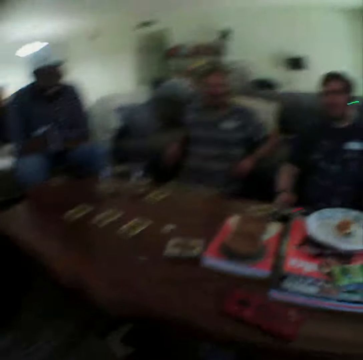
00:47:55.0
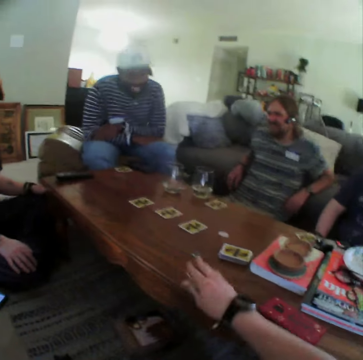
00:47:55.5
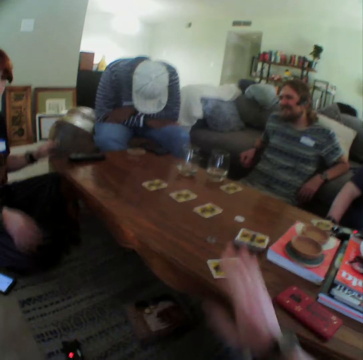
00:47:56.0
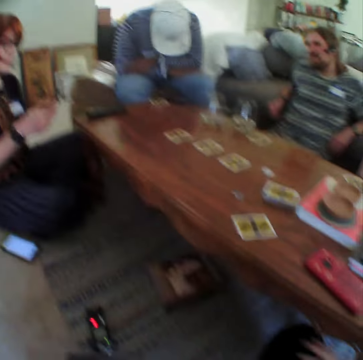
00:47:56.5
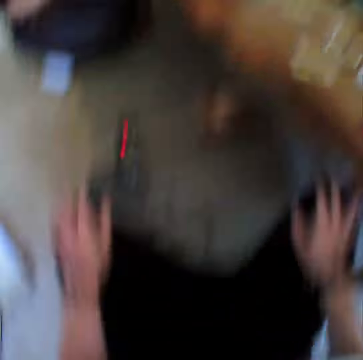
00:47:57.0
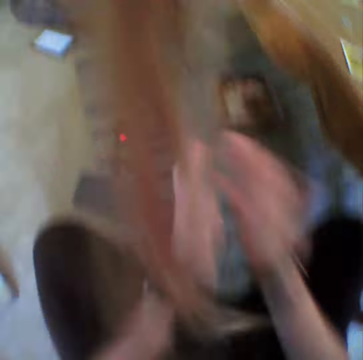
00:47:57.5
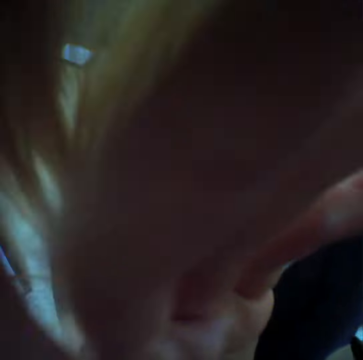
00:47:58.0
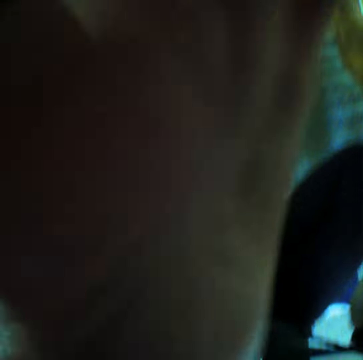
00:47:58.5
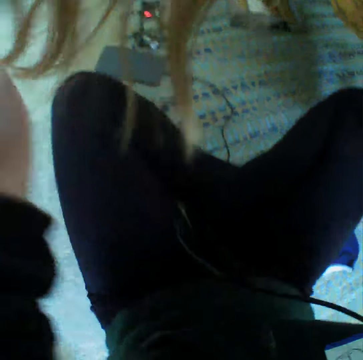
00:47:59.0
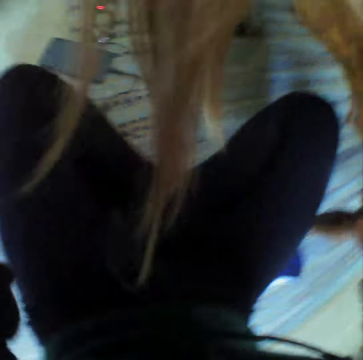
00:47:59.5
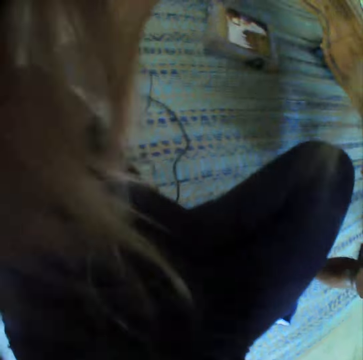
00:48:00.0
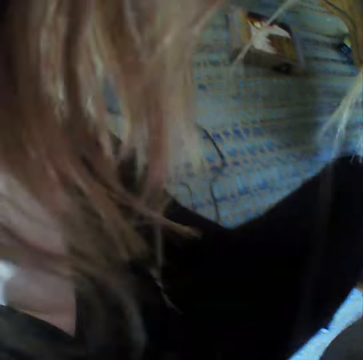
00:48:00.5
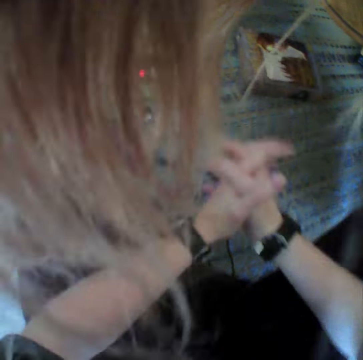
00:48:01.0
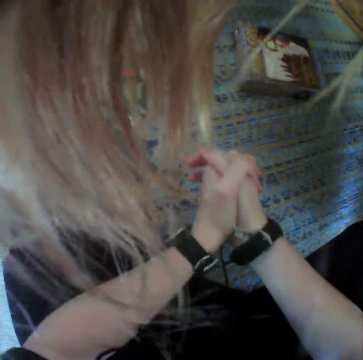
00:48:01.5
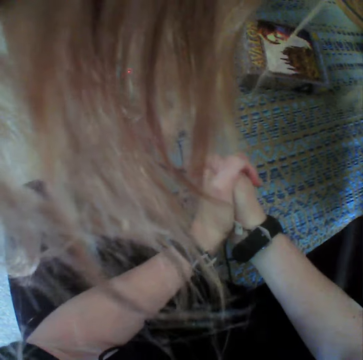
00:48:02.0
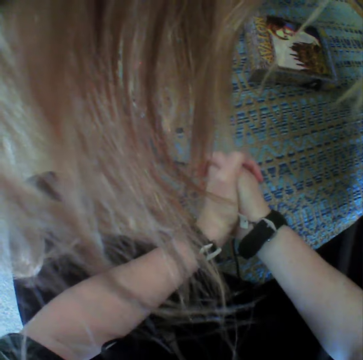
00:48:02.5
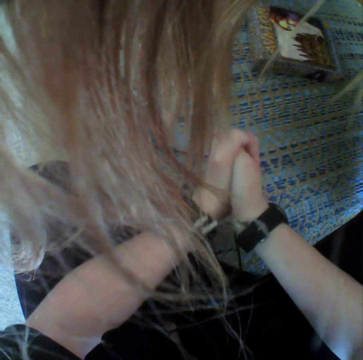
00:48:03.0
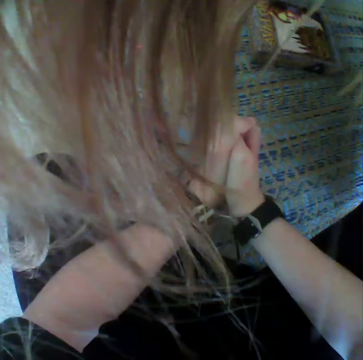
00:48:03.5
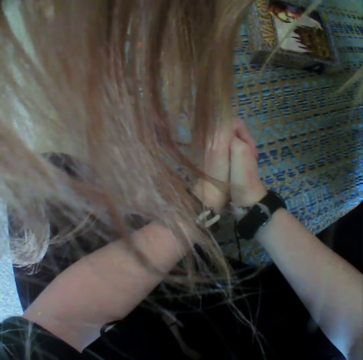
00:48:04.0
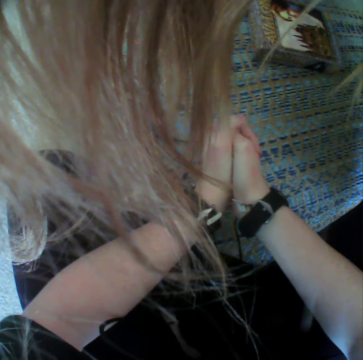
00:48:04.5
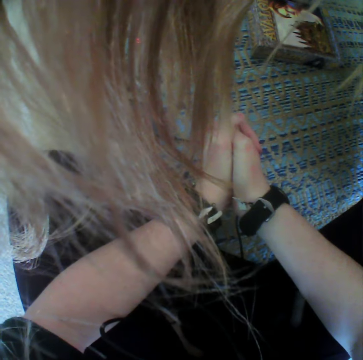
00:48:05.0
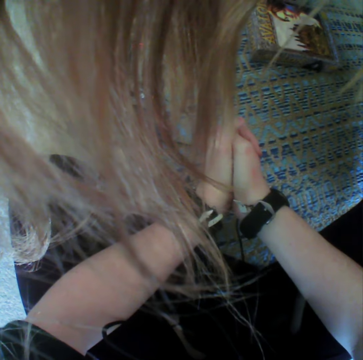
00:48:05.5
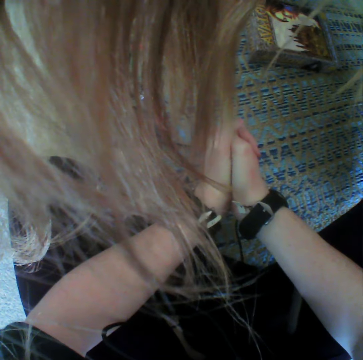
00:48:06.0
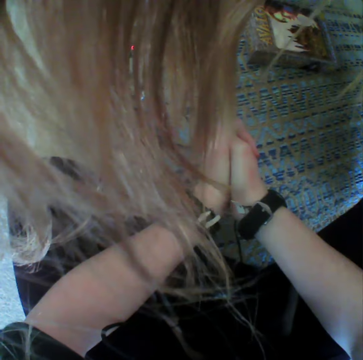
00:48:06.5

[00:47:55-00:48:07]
The camera wearer puts a playing card on the table. A lady looks at the paper. The camera wearer looks down. They move their left hand. They look down. They interlock fingers.

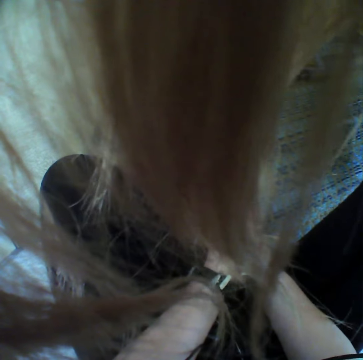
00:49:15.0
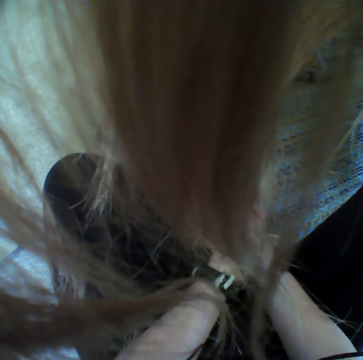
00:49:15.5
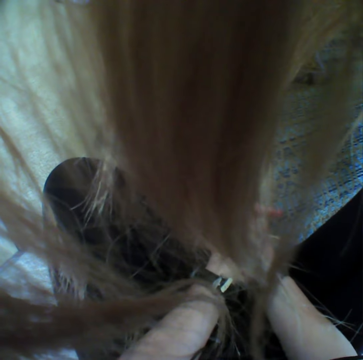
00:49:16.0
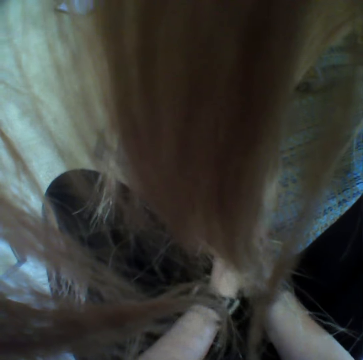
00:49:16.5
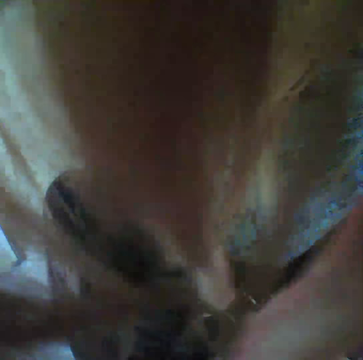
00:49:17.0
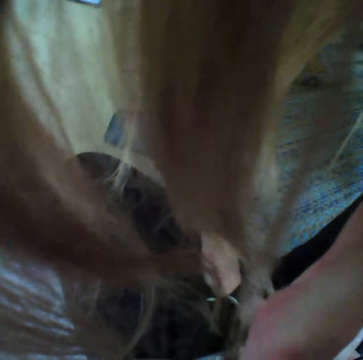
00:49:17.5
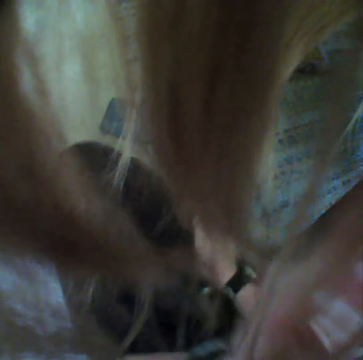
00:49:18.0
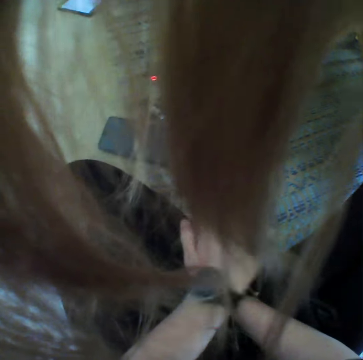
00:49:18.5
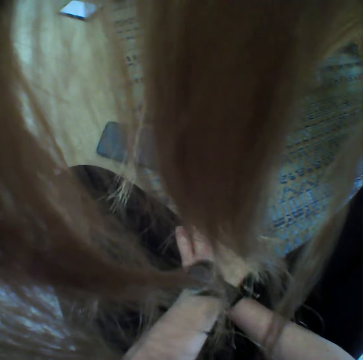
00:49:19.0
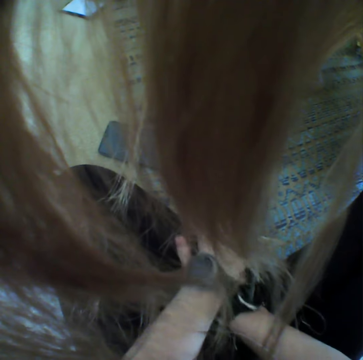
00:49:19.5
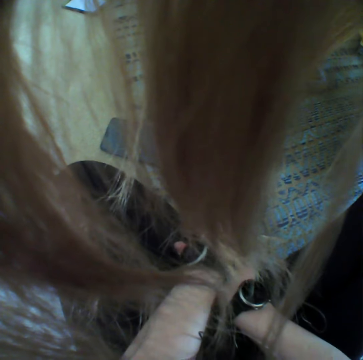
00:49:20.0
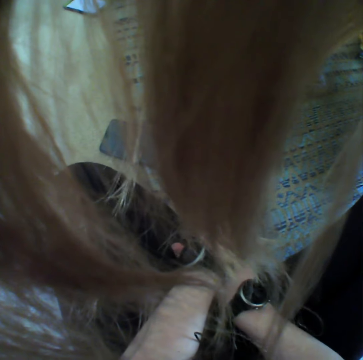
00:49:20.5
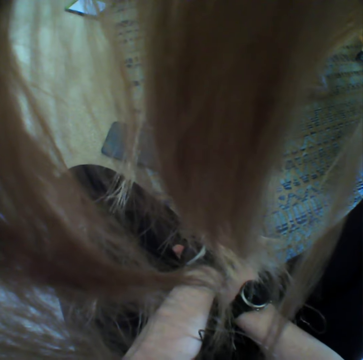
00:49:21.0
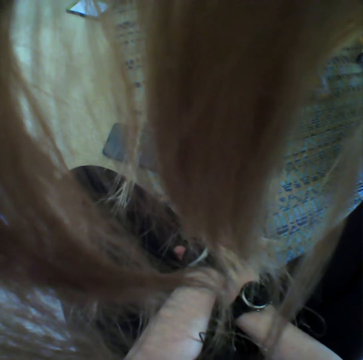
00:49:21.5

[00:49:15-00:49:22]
The camera wearer moves their left hand.

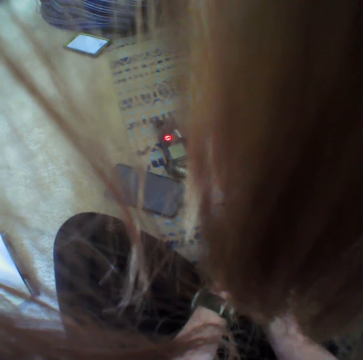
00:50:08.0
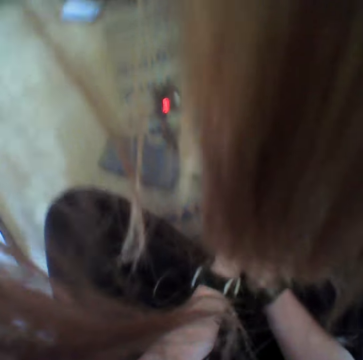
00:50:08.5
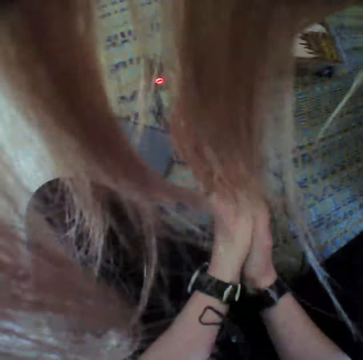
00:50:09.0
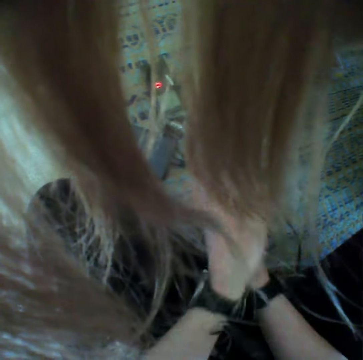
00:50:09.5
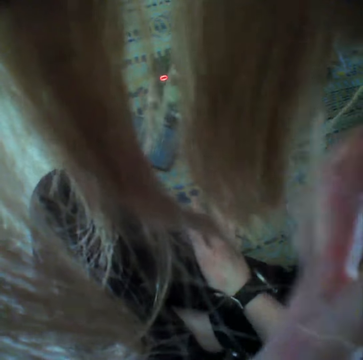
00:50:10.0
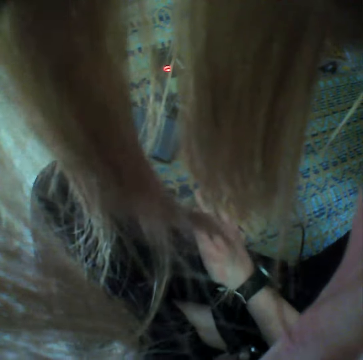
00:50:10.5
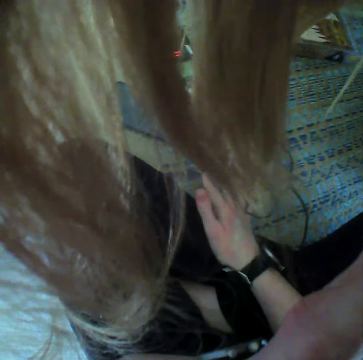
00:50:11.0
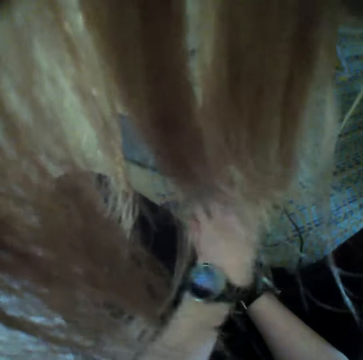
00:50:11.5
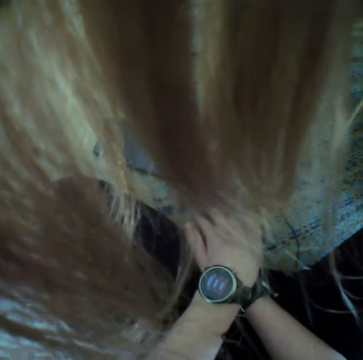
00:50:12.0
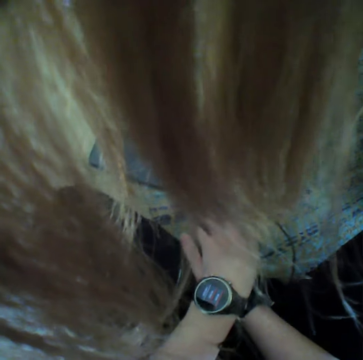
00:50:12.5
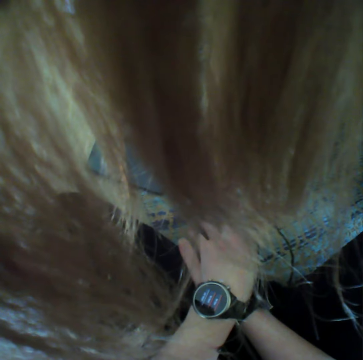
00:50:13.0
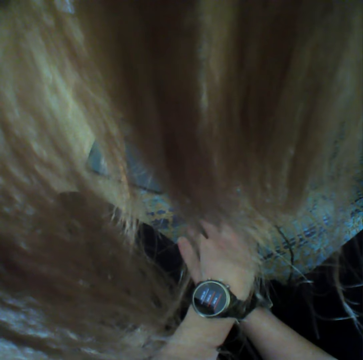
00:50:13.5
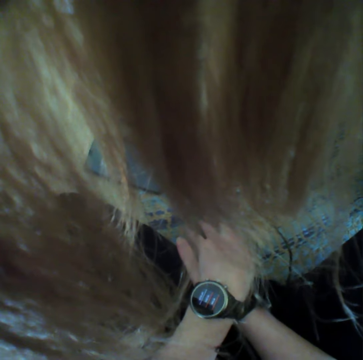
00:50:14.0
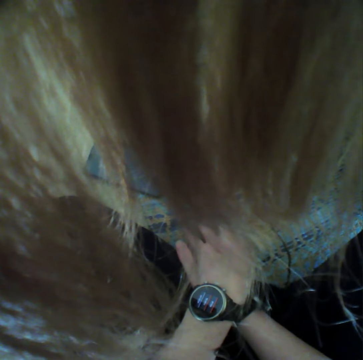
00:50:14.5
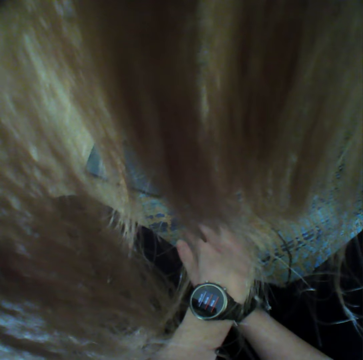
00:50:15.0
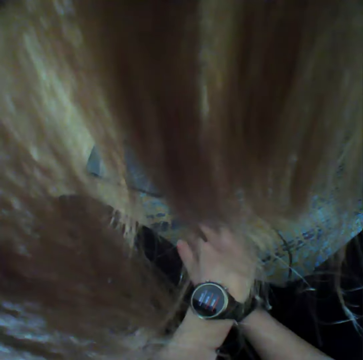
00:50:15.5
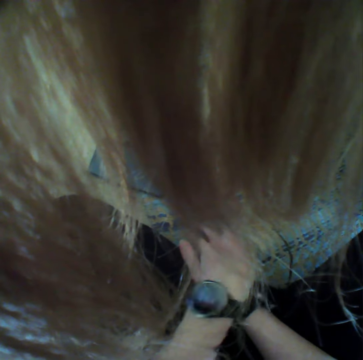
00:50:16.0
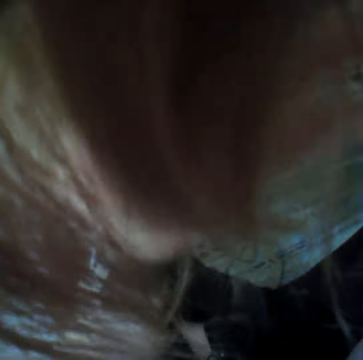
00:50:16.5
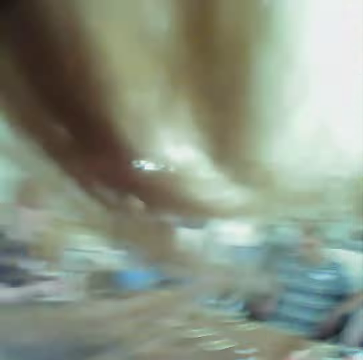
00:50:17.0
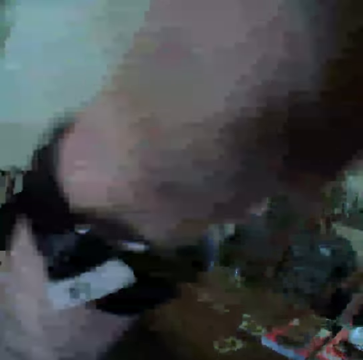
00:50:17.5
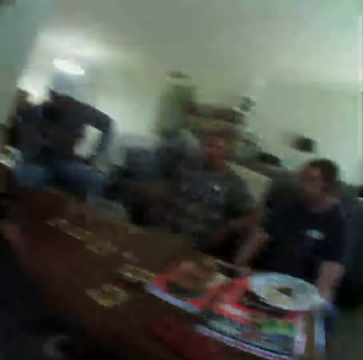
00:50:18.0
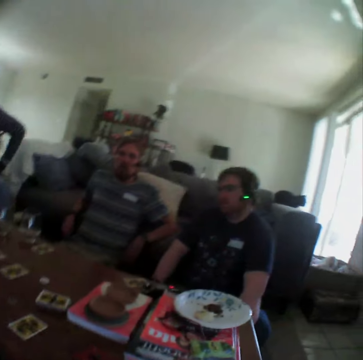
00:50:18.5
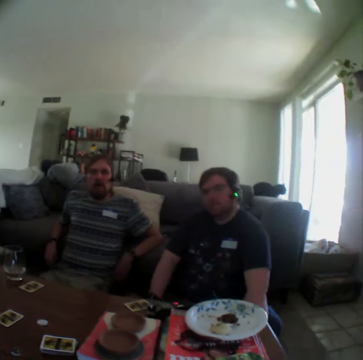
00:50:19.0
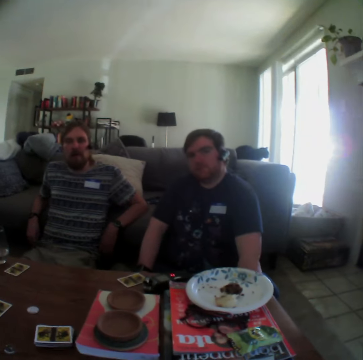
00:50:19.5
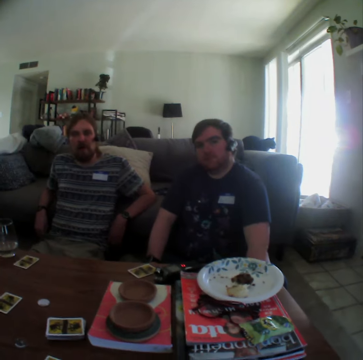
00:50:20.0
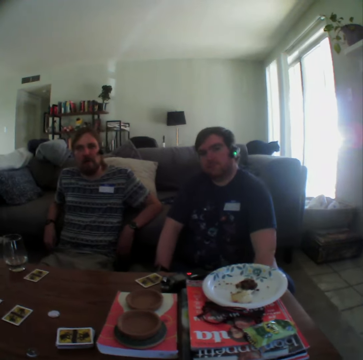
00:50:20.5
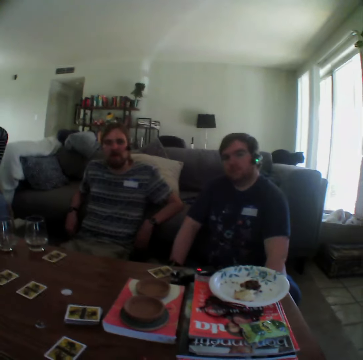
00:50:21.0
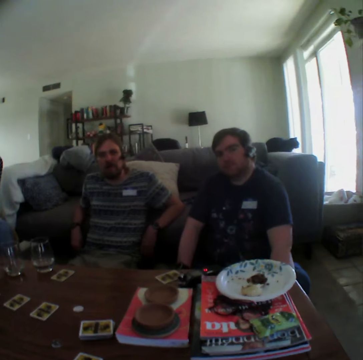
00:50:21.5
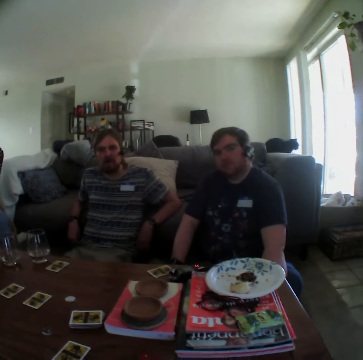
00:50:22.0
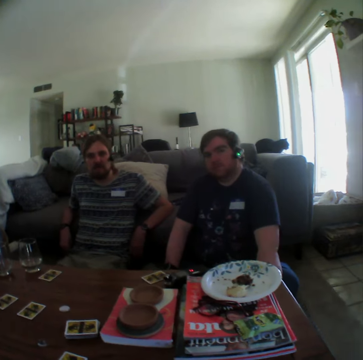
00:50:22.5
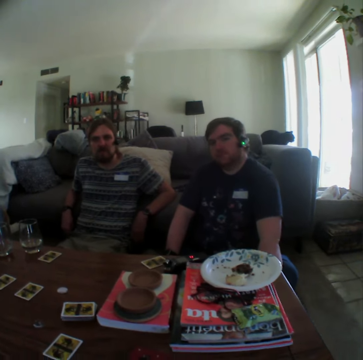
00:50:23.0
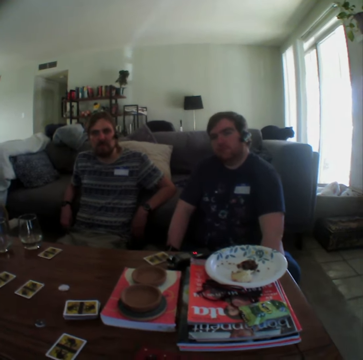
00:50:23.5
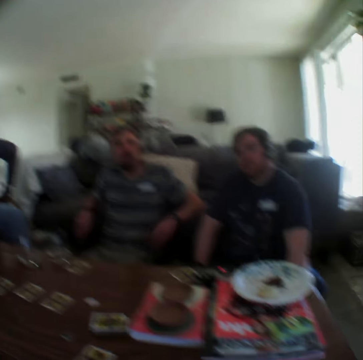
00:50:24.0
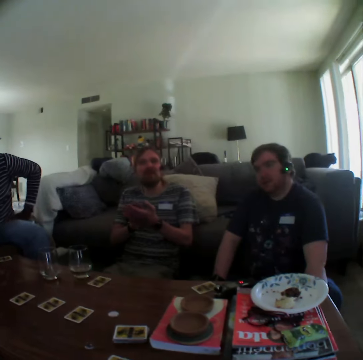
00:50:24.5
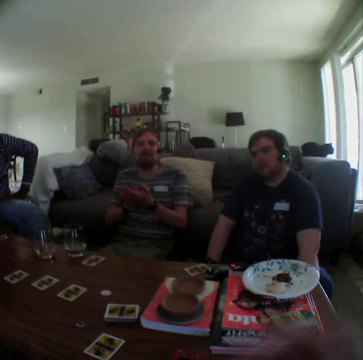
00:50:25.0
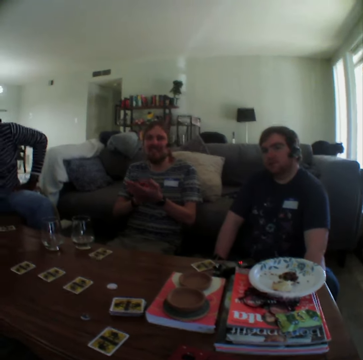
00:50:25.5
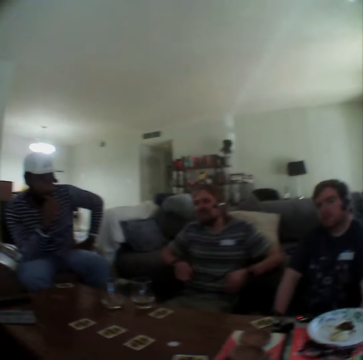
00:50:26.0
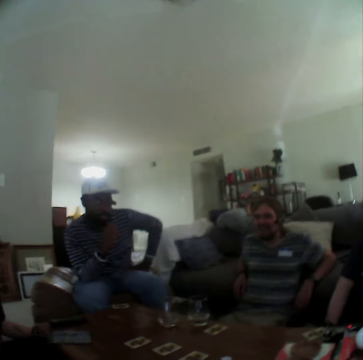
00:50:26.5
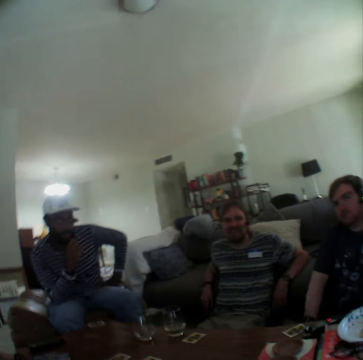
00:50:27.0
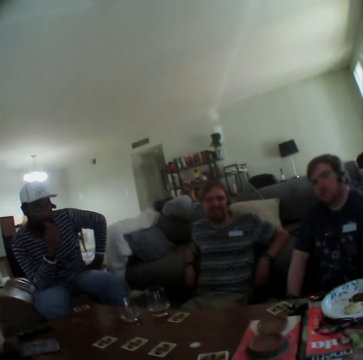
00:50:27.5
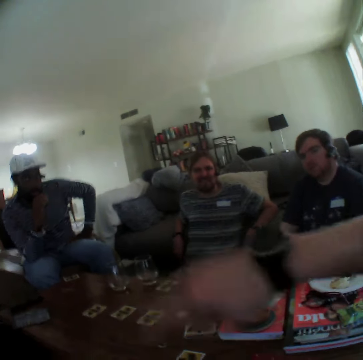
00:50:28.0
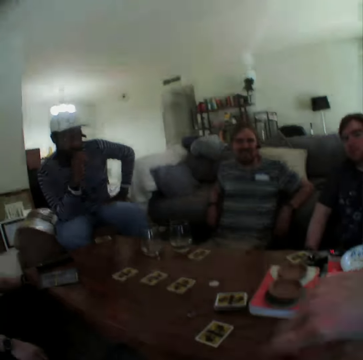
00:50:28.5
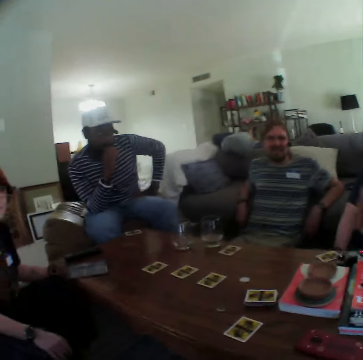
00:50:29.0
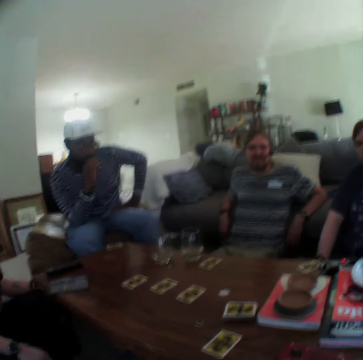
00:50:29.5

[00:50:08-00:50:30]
The camera wearer moves their left hand. They fix their hair. A man claps his hands. The camera wearer speaks with gestures.
